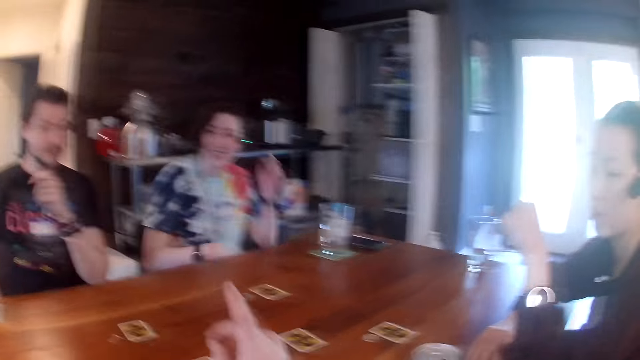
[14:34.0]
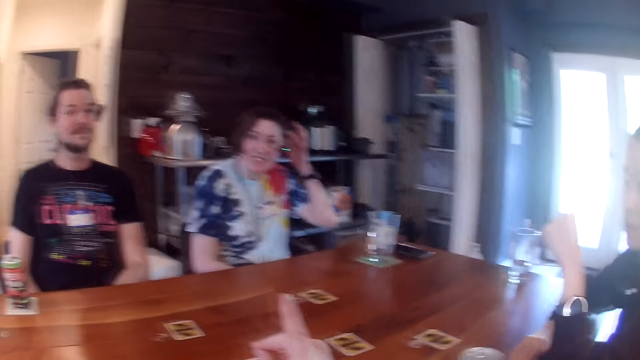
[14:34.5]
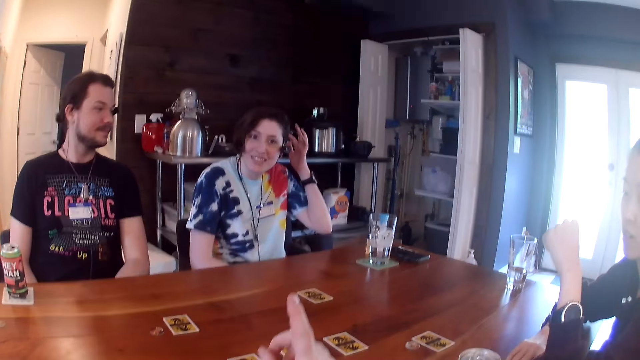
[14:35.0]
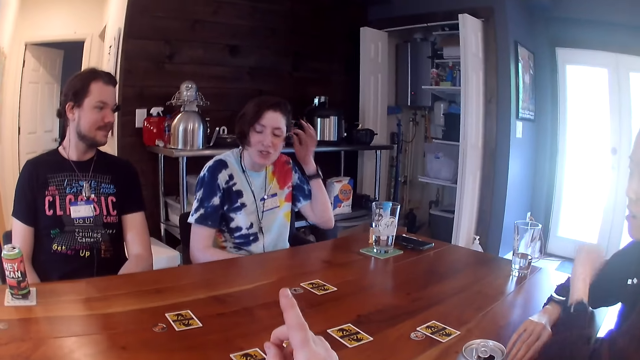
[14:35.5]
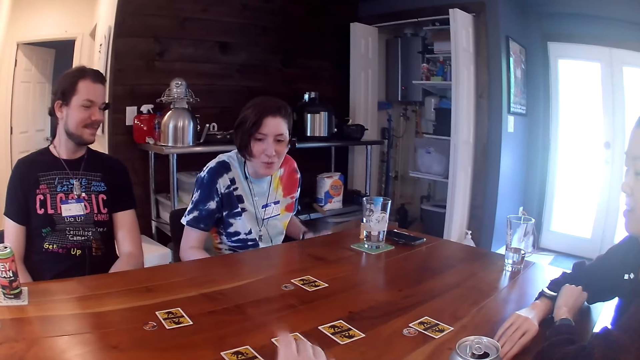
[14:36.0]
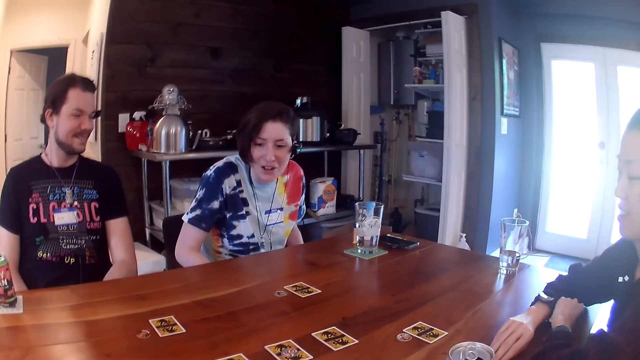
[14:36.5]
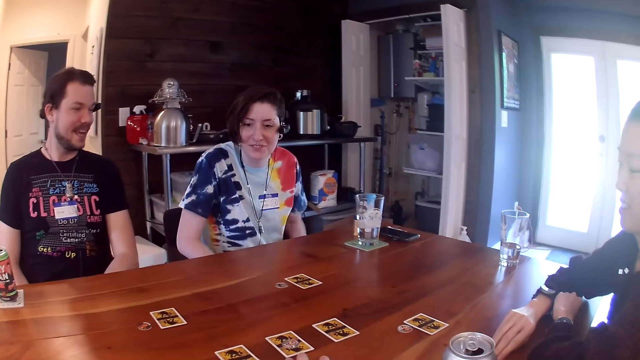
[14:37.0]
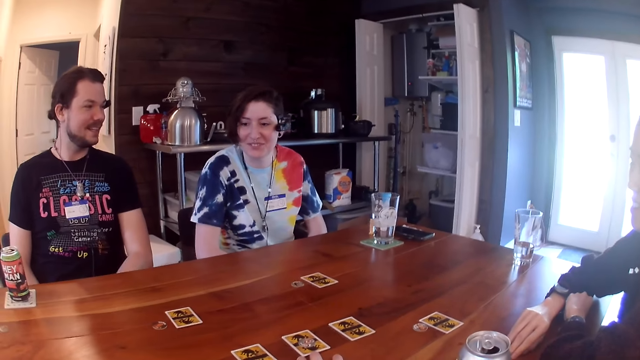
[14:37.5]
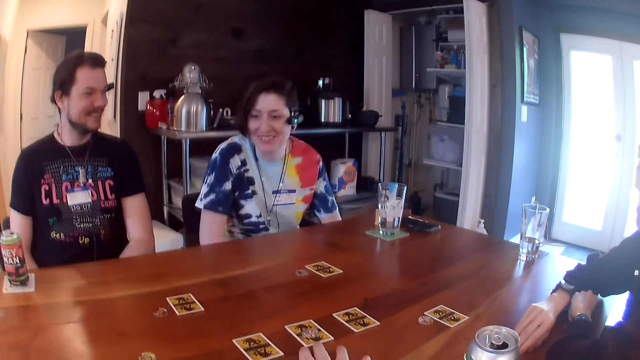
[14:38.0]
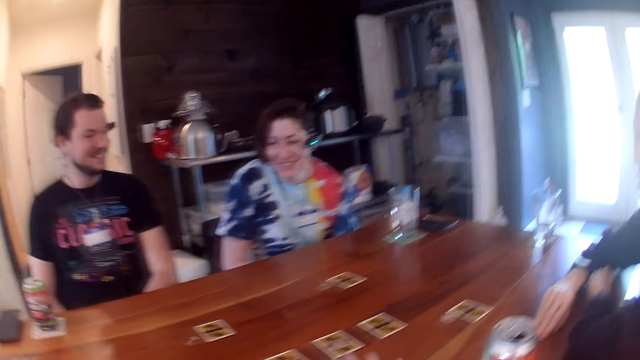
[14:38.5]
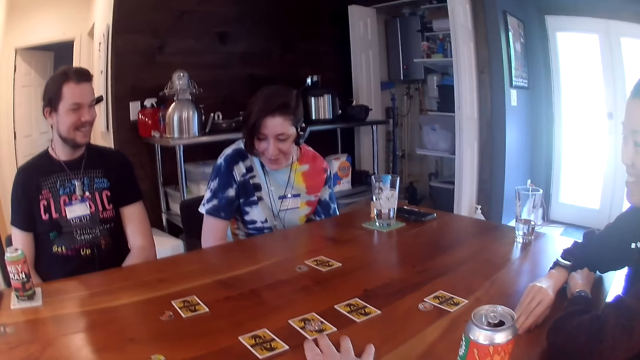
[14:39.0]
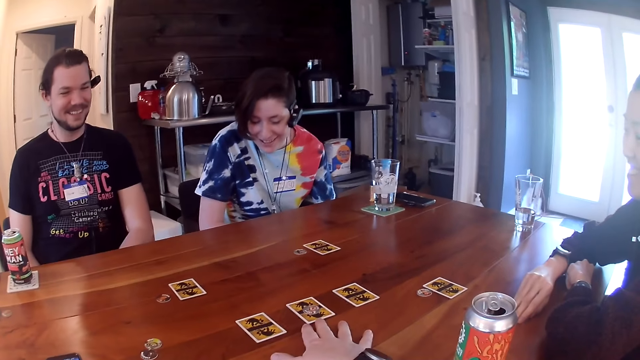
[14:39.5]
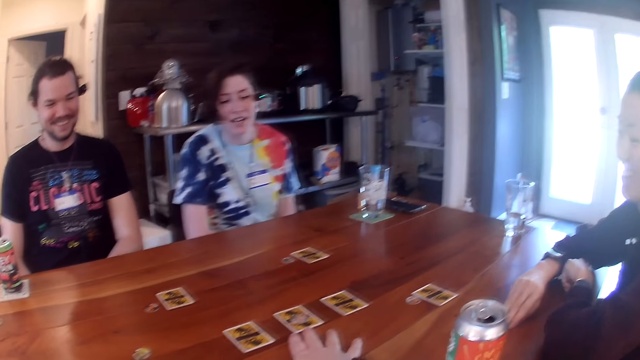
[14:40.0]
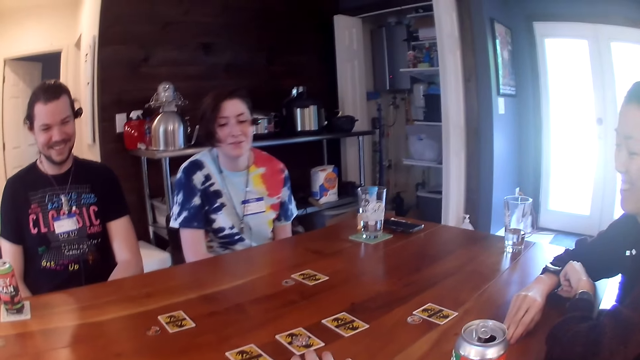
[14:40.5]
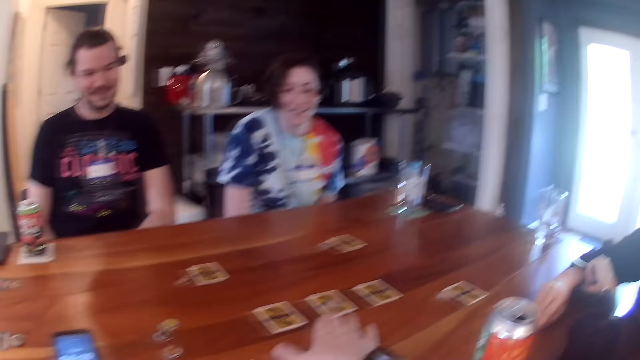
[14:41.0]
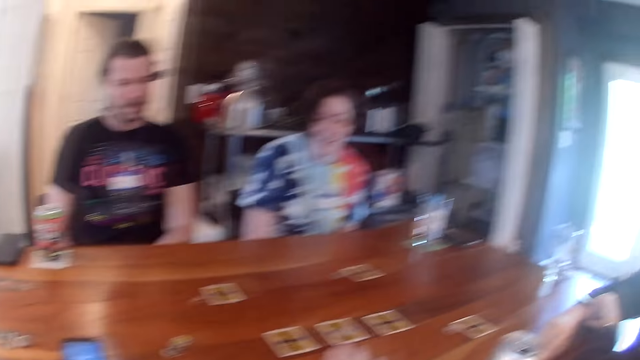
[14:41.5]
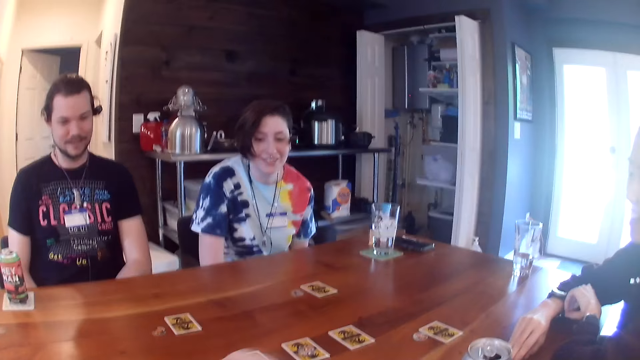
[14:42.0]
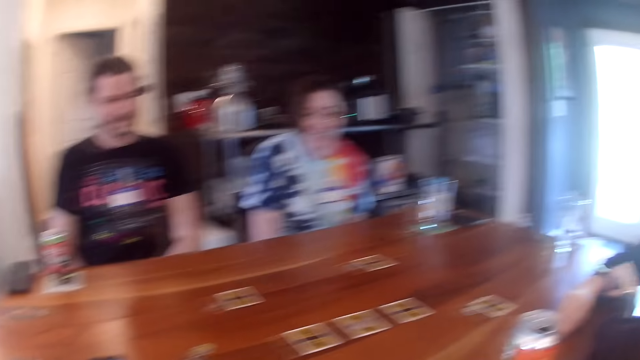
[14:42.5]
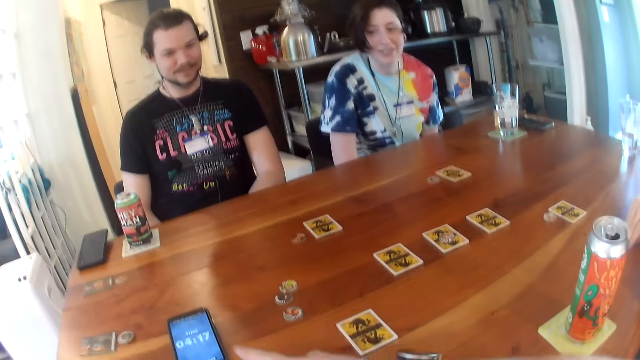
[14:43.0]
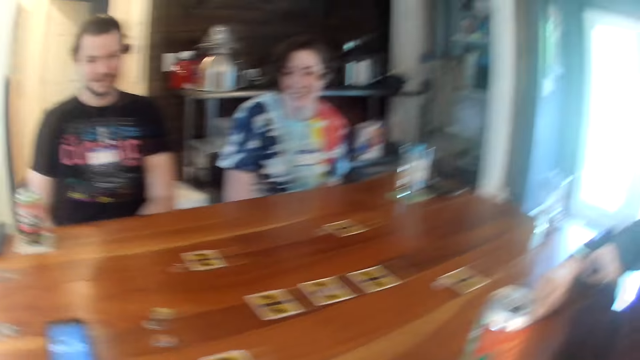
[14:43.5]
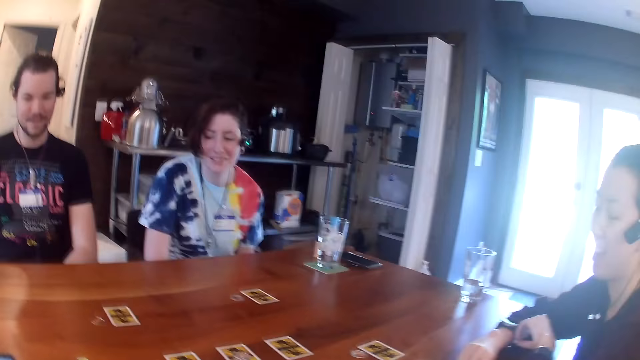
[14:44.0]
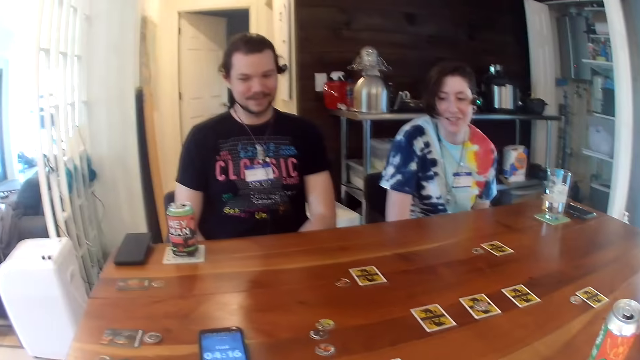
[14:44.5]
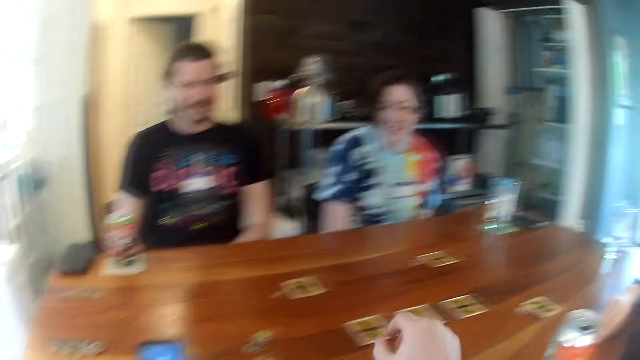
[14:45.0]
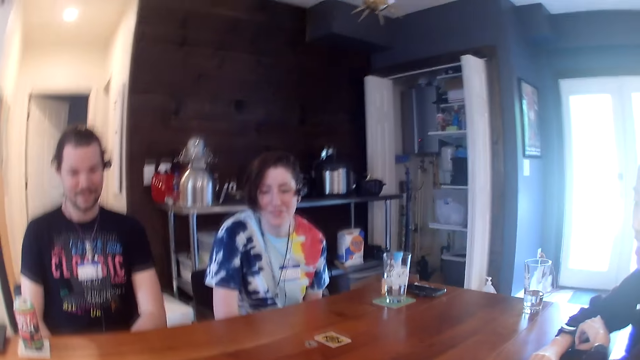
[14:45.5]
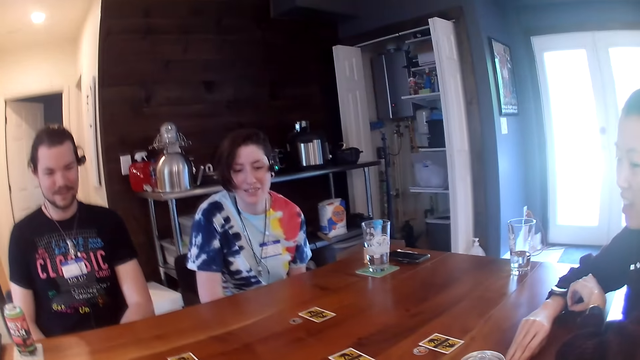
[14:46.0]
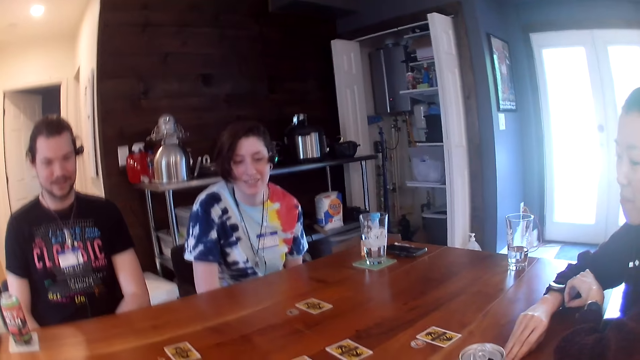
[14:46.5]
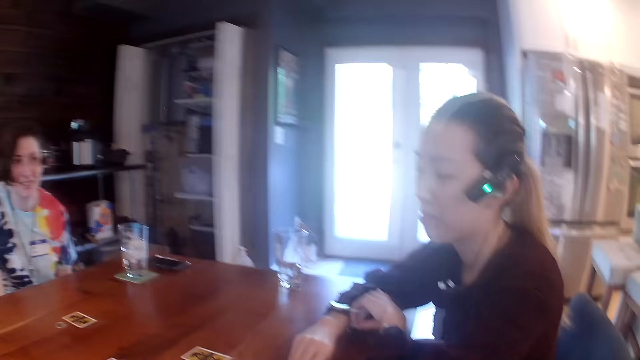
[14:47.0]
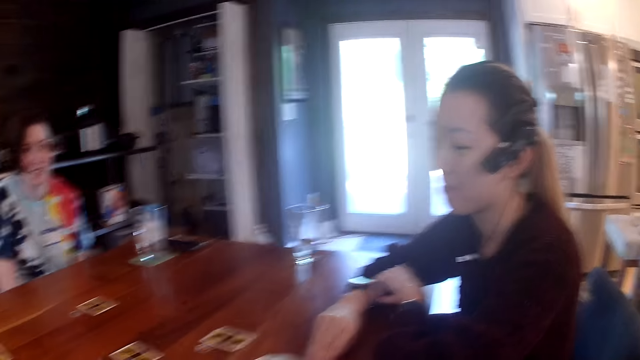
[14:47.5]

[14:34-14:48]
A woman adjusts a camera on her head with her left hand. The camera wearer points at something. A man moves a hand down. The woman scrubs a hand with the left hand. Another woman places her left hand on the table. The camera wearer places his right hand on the table. The first woman moves on the chair. The camera wearer moves cards on the table with the right hand. He does something. He places his right hand on the table. He moves a hand on the table.

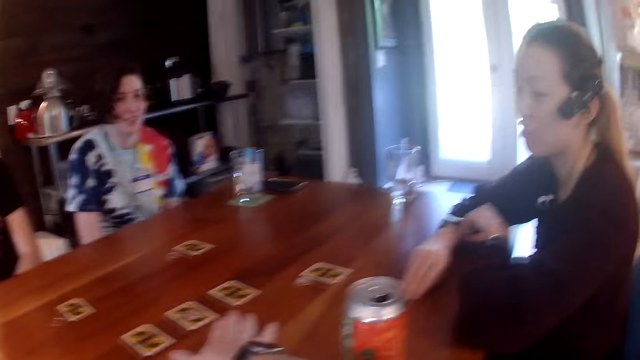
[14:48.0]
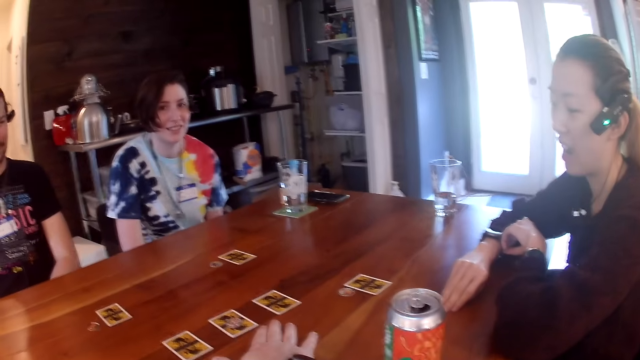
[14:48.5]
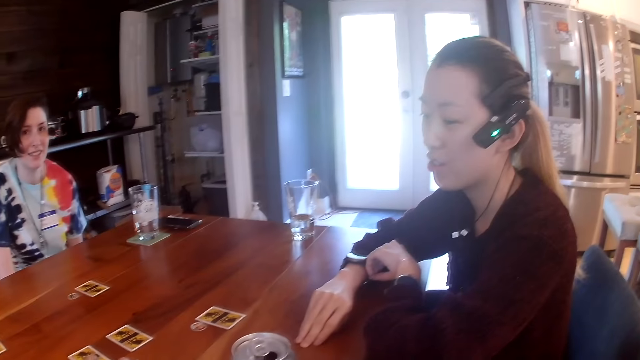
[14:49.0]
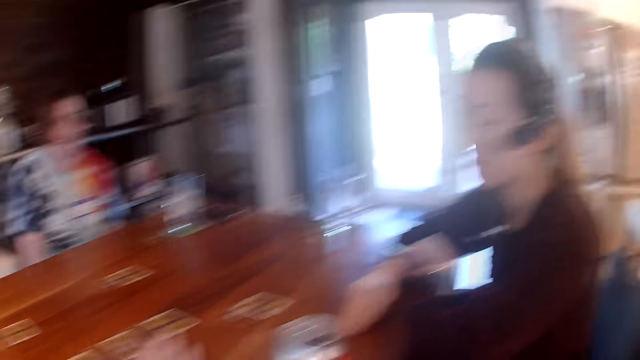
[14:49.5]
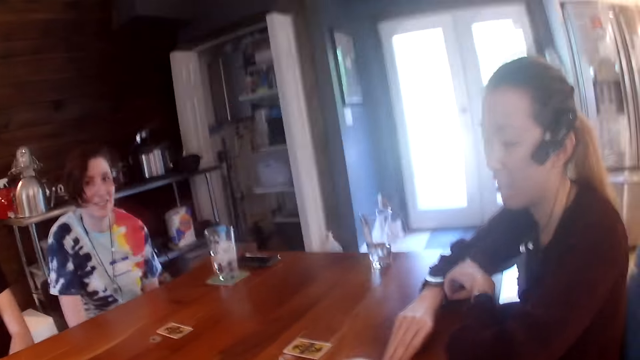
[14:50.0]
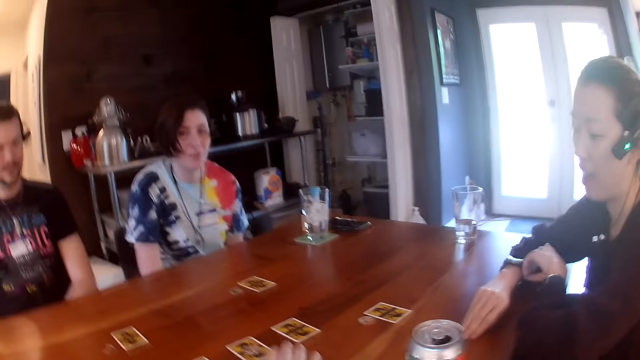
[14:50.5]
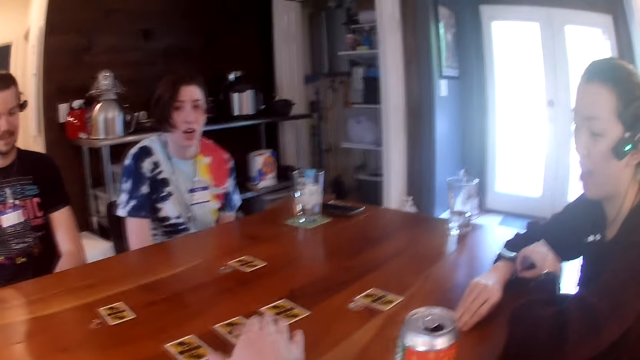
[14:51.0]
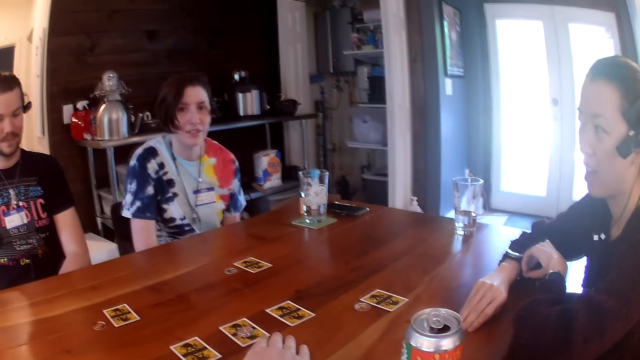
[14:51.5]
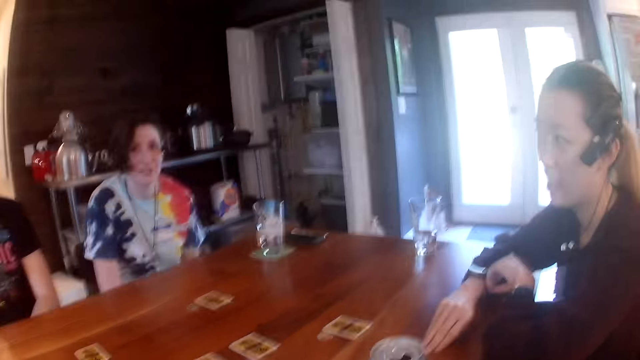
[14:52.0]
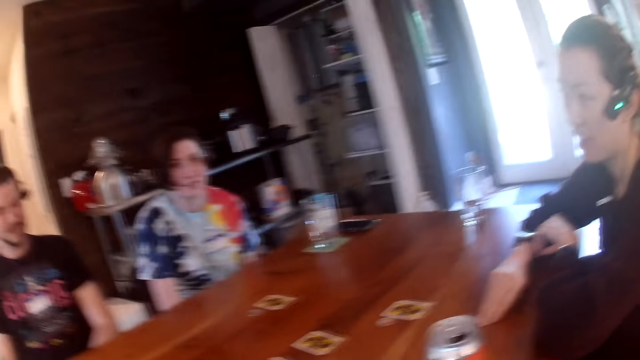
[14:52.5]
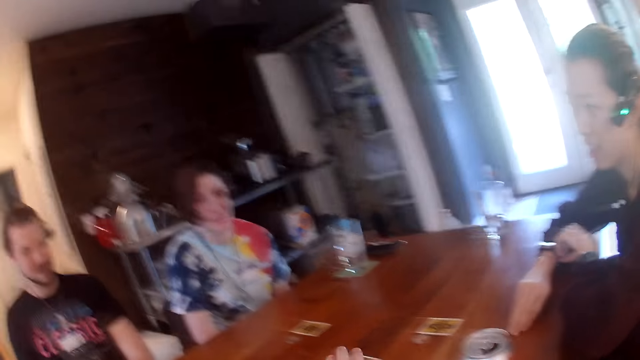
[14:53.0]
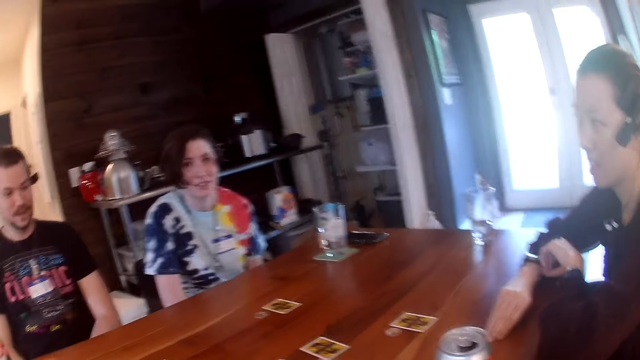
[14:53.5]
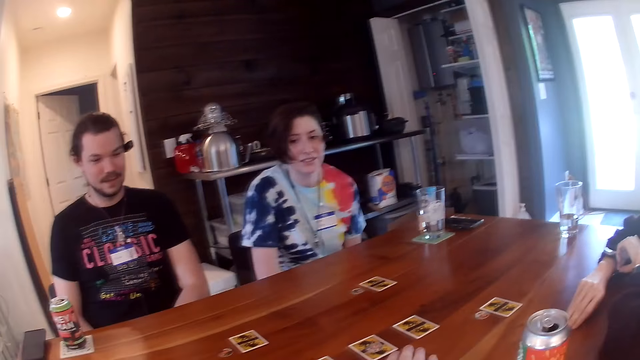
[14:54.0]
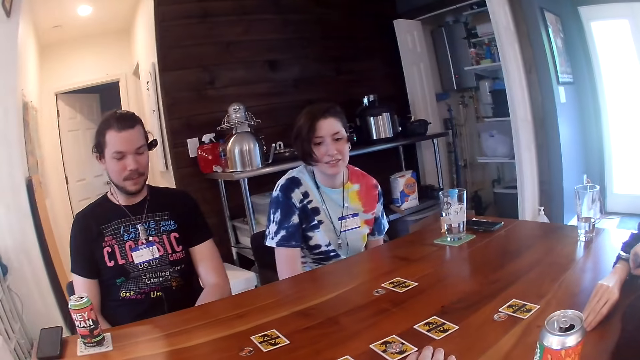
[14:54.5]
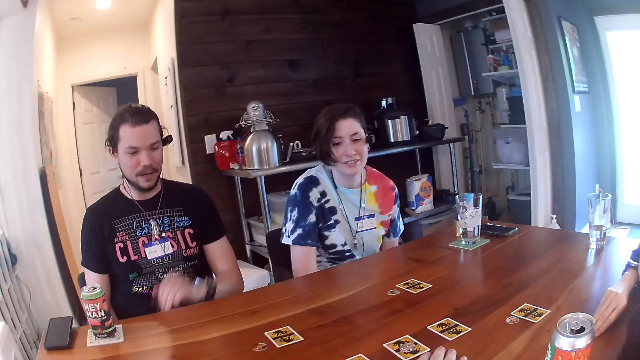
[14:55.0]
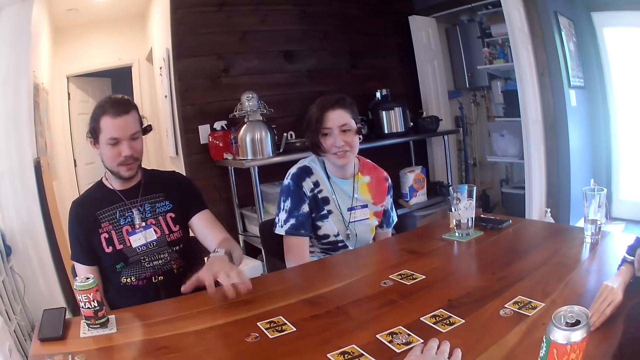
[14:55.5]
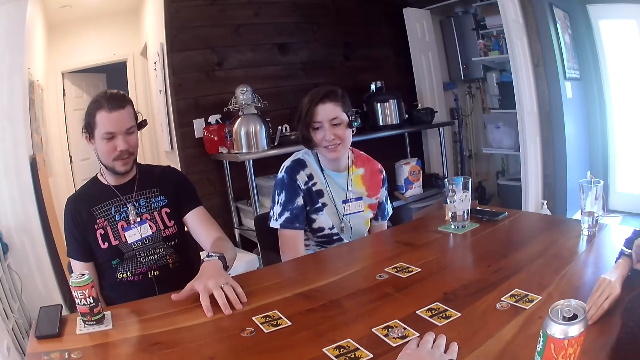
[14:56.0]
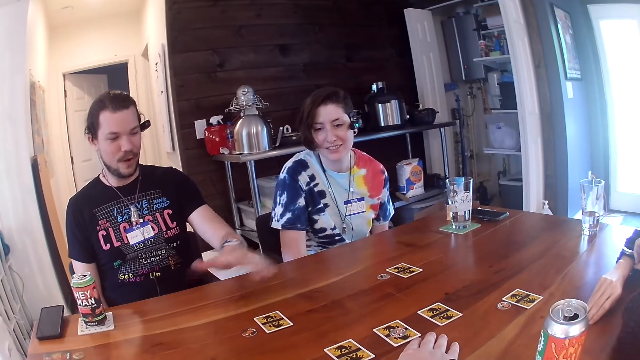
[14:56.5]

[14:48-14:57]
The camera wearer places a hand on the table. He taps the table with his right hand. He moves cards on the table with the right hand. He places his right hand on the table. A man places his left hand on the table.
